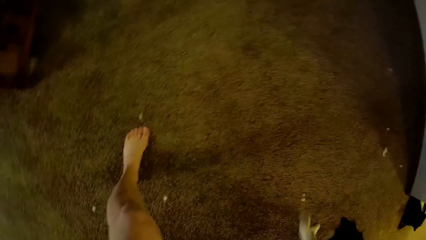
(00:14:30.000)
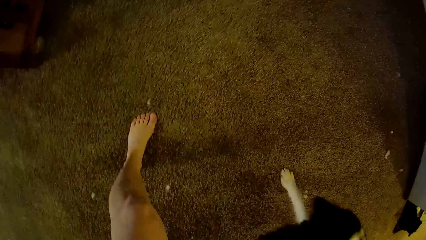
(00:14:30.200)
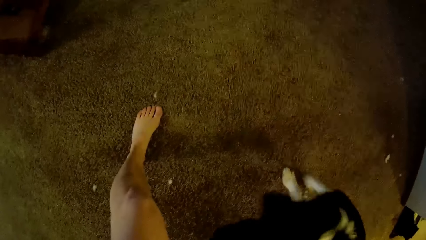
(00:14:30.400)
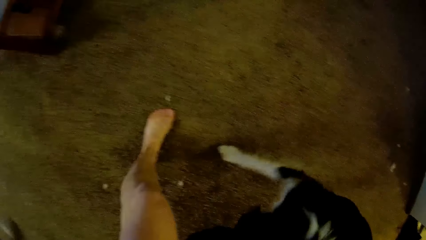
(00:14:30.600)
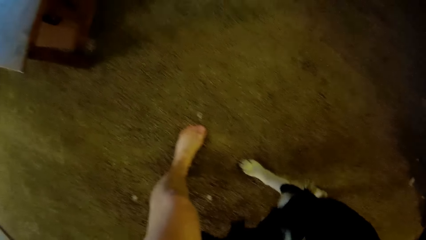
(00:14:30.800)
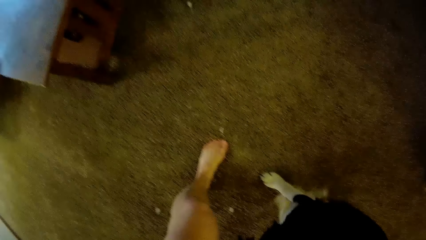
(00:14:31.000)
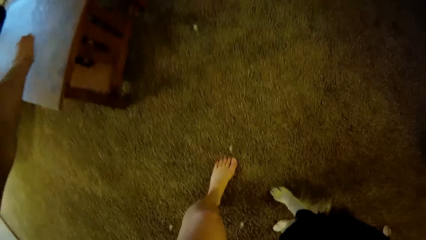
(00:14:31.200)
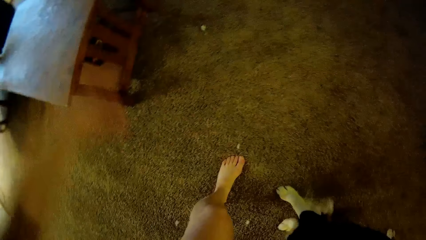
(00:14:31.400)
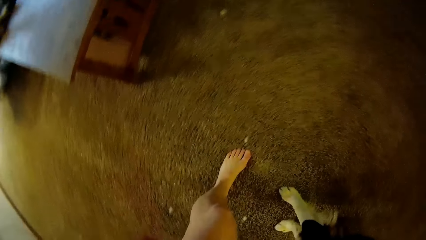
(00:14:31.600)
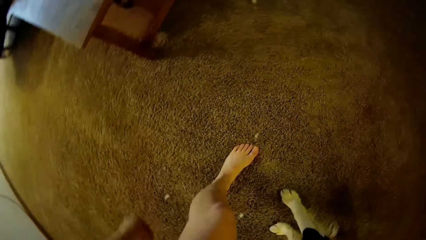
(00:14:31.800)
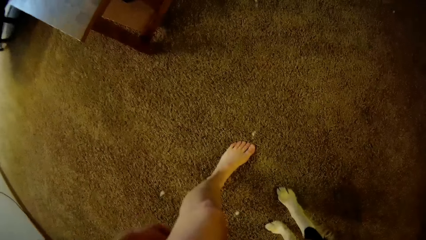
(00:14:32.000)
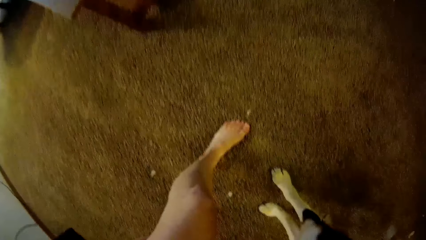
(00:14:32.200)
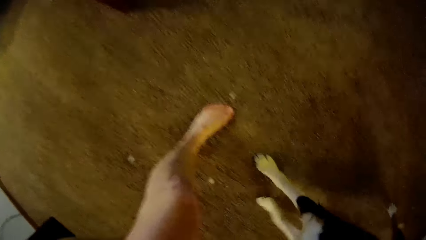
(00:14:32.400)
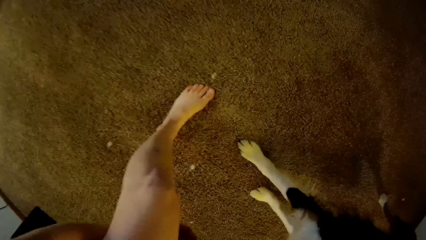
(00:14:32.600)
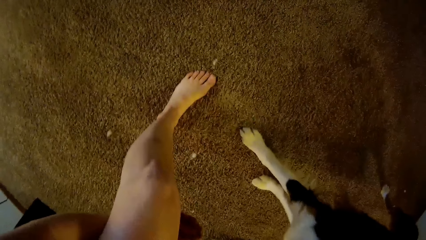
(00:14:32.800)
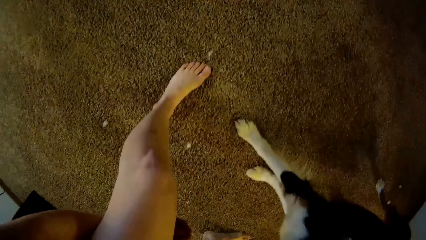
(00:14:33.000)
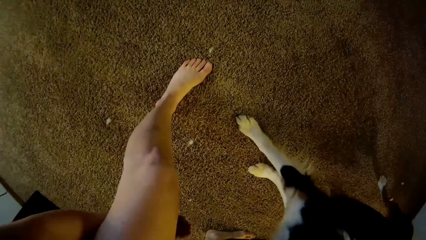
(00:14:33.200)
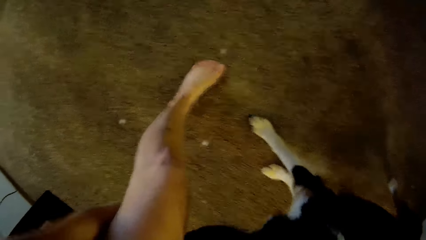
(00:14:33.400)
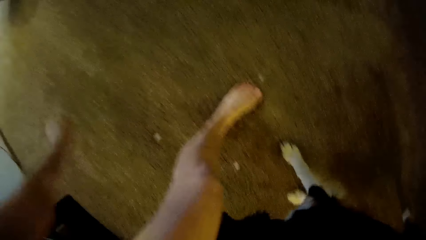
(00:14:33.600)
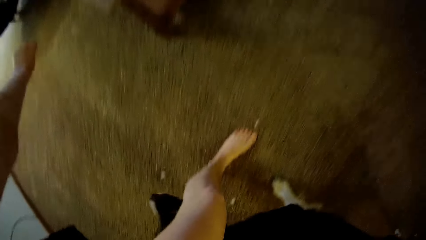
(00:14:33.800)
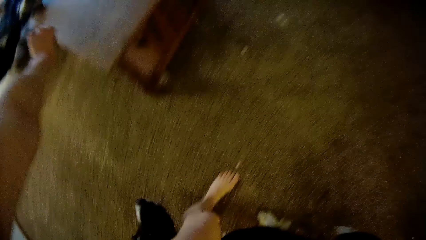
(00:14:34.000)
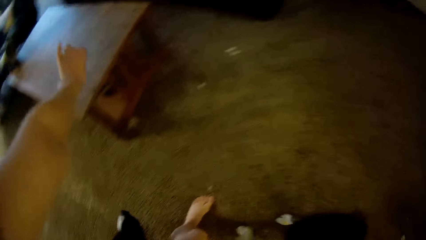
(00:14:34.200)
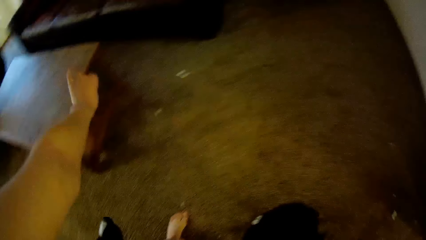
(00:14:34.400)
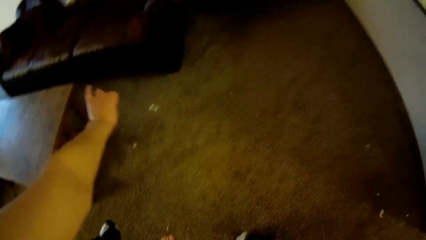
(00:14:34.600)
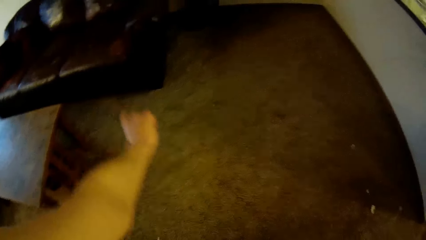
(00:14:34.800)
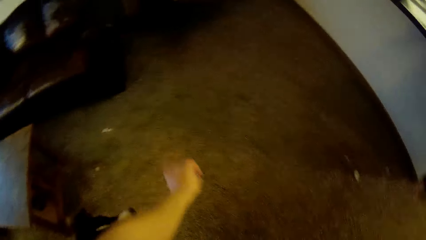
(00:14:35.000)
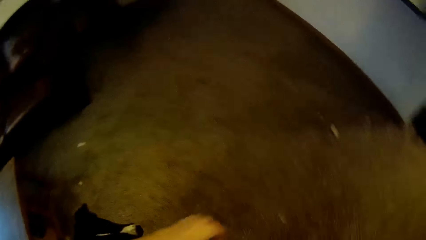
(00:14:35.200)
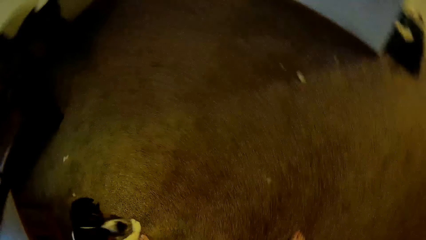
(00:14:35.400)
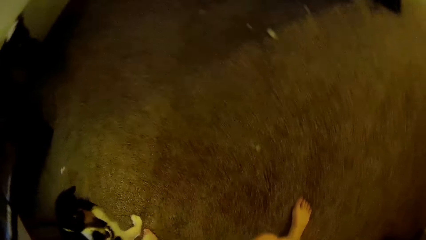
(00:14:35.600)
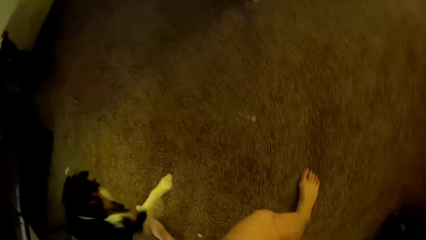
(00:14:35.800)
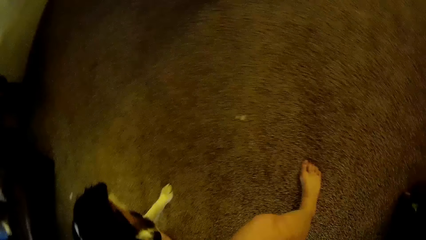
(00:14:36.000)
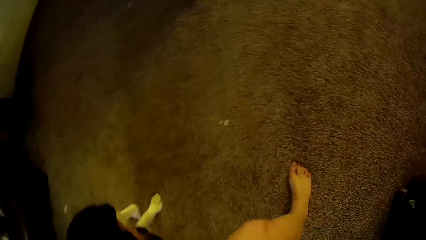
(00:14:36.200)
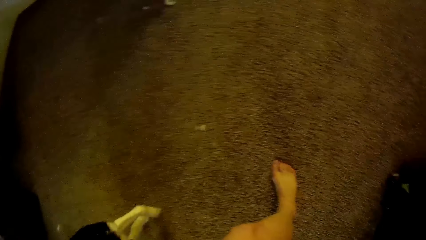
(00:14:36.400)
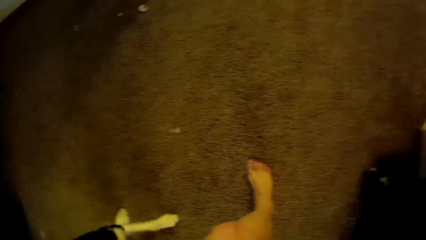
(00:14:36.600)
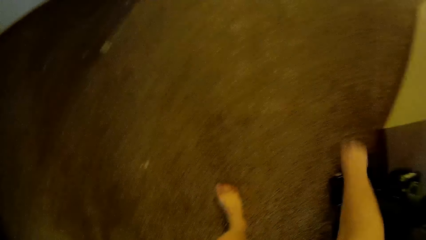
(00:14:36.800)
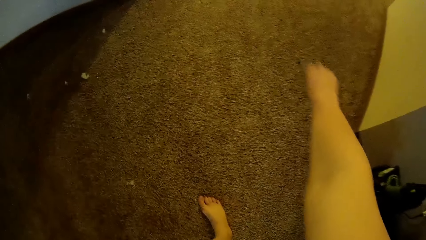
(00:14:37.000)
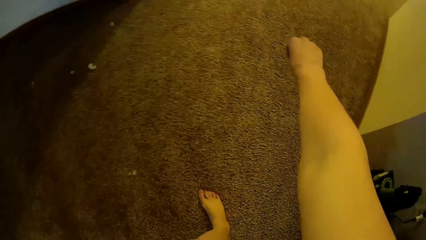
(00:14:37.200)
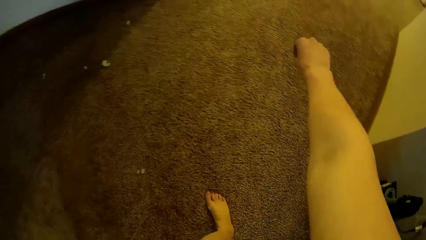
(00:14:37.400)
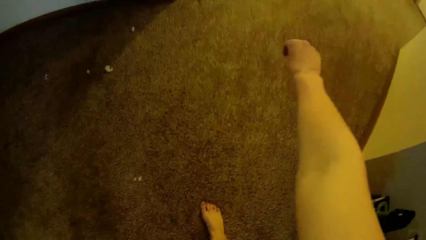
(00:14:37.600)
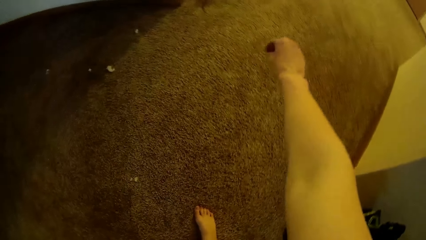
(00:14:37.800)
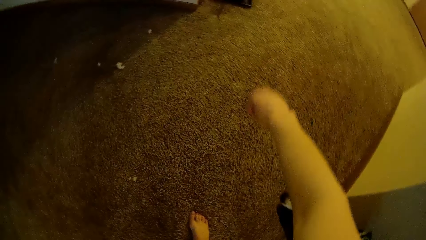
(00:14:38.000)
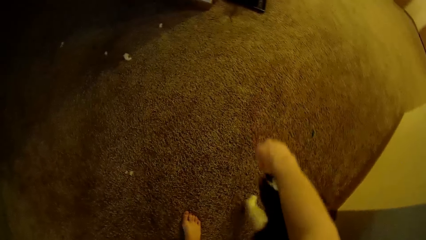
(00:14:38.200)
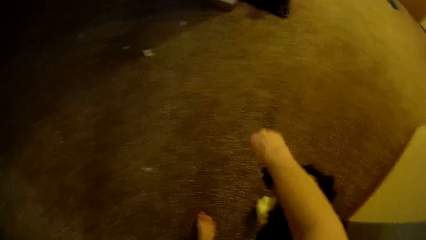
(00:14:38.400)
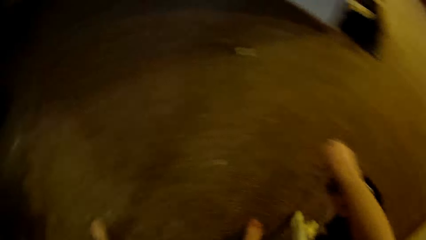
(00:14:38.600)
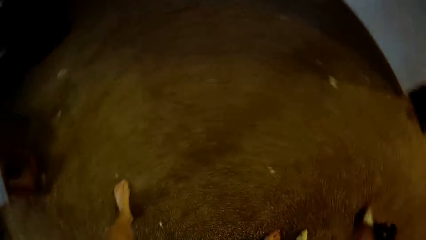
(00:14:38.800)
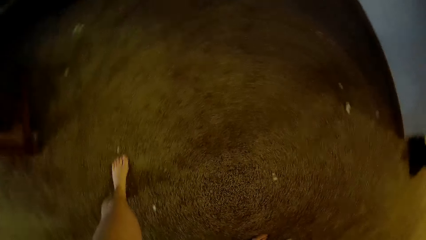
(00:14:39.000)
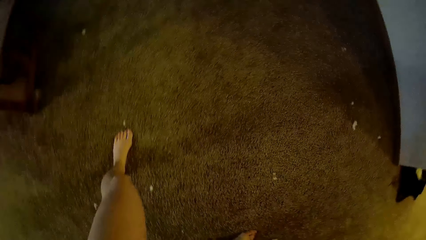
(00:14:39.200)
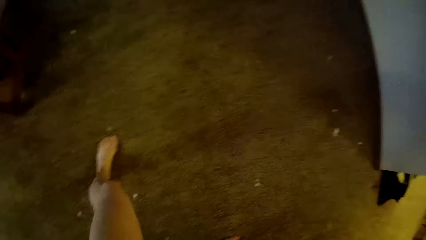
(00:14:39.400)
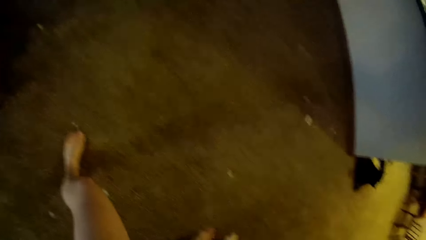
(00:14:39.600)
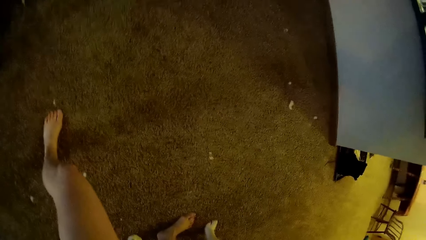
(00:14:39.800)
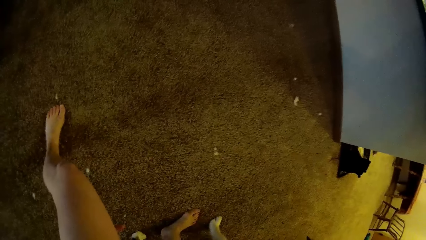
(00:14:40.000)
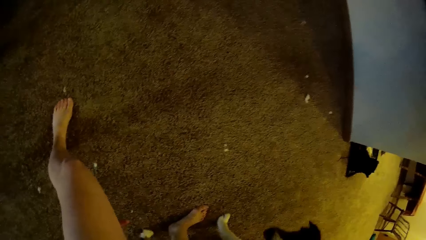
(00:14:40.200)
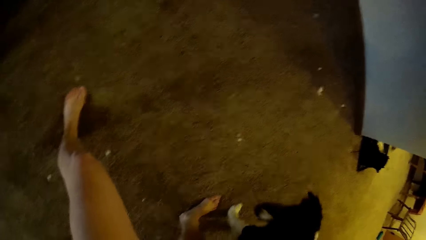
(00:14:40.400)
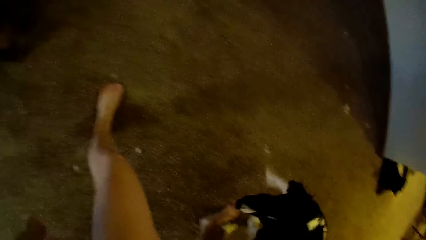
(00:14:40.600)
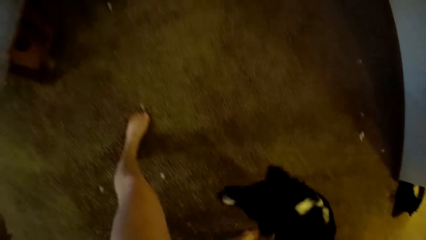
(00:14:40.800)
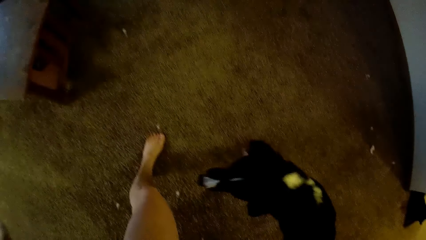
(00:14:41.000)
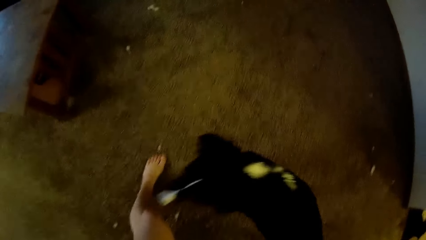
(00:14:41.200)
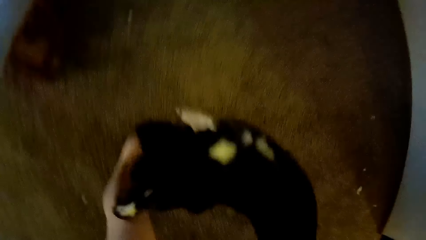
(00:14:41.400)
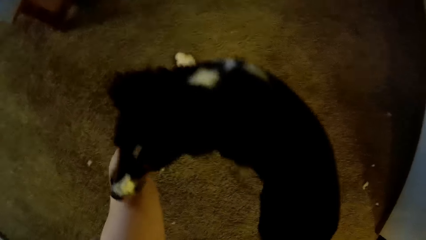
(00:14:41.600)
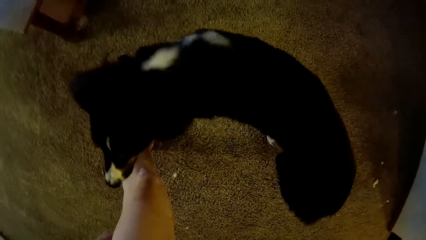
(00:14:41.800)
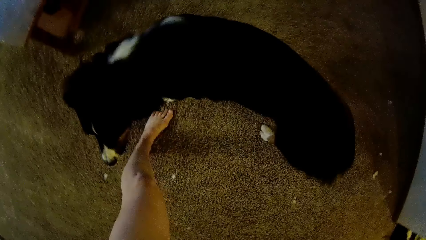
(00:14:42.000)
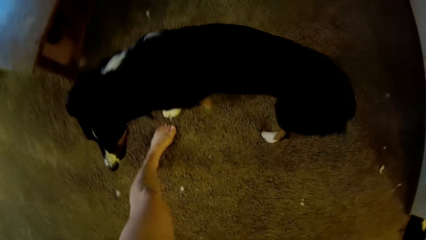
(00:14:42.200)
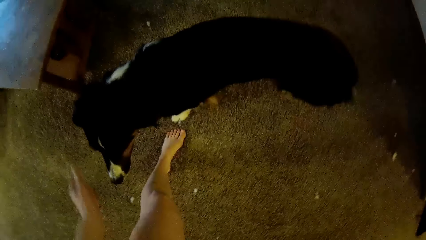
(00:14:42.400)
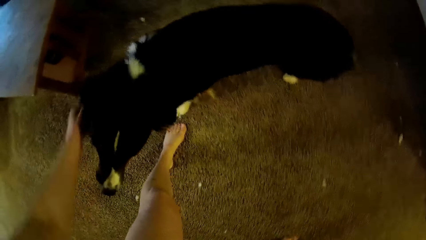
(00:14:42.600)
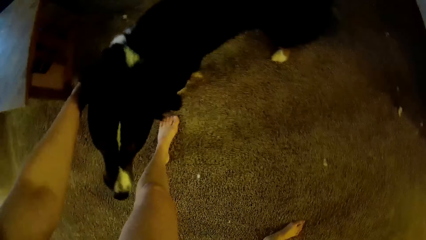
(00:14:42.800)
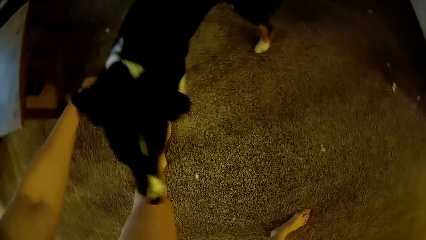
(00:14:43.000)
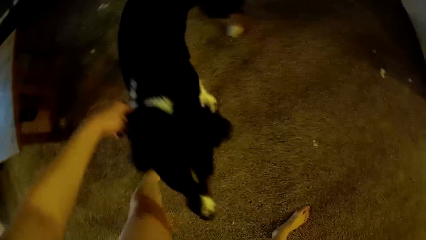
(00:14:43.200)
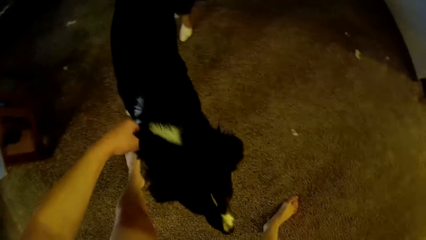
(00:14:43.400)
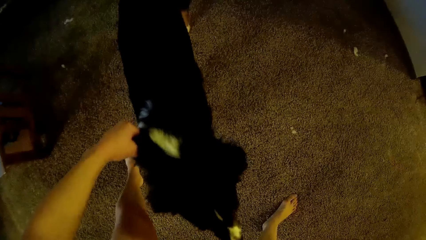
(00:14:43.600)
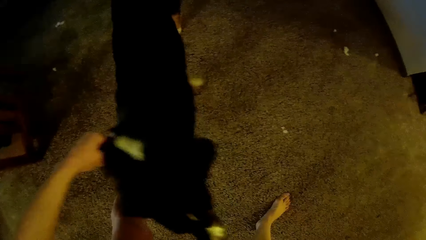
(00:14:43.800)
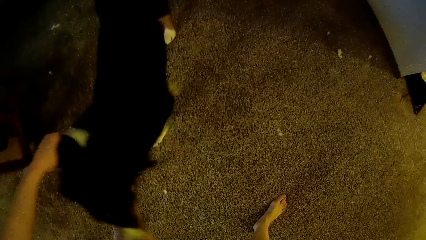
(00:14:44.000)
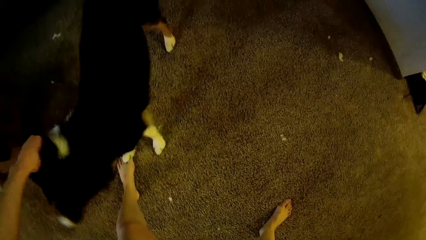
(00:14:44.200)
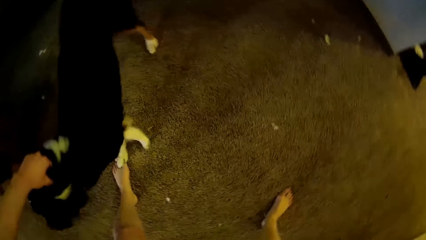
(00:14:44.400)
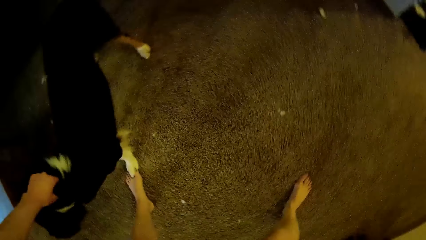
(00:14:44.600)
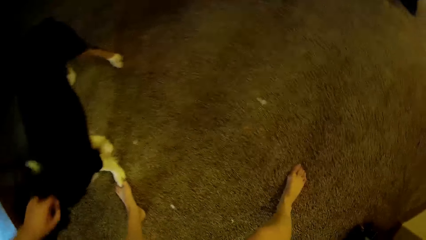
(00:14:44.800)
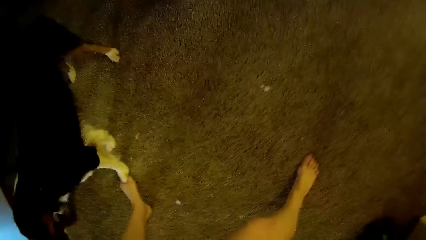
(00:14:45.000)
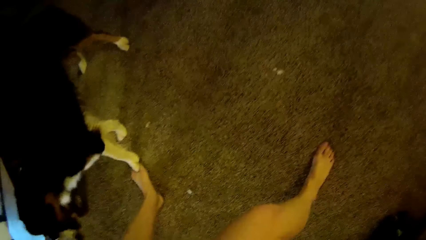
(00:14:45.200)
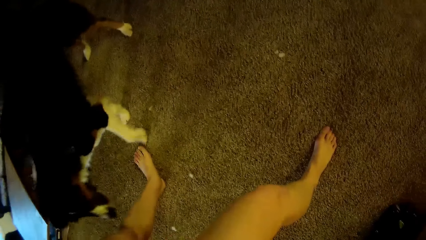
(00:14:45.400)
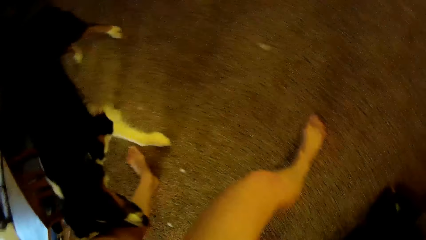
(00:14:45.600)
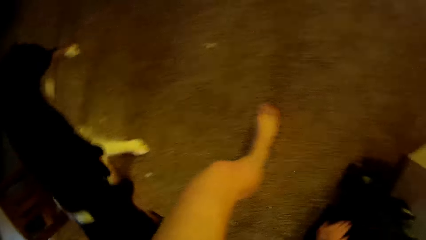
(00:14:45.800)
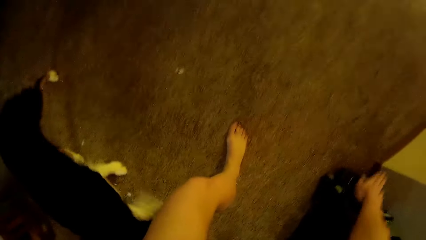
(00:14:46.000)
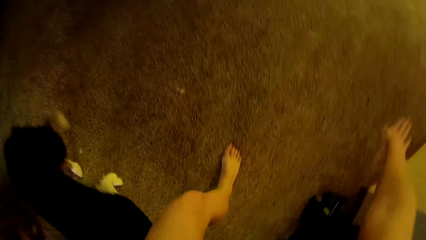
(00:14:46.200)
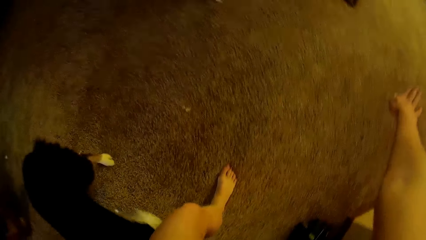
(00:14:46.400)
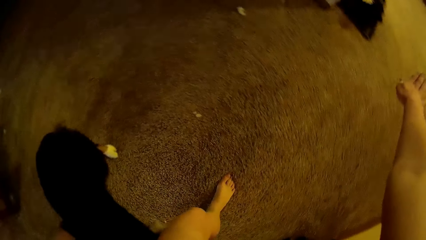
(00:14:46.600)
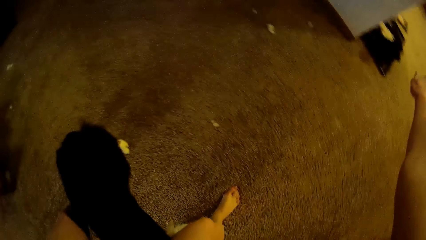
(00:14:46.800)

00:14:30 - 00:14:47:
The camera wearer touches the dog.
